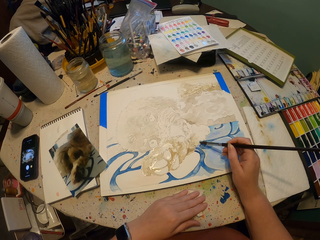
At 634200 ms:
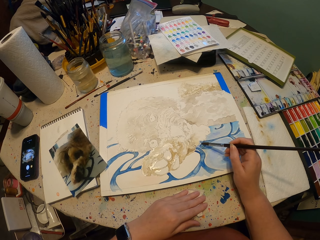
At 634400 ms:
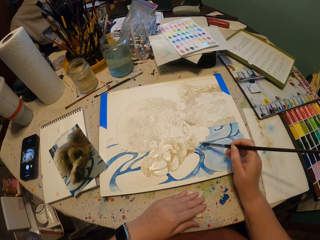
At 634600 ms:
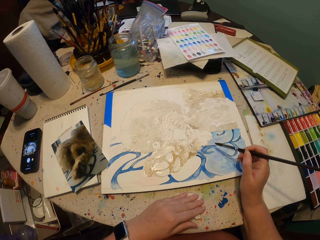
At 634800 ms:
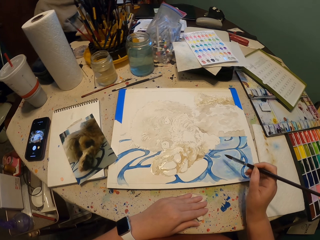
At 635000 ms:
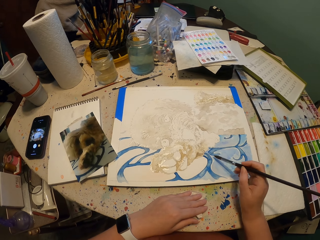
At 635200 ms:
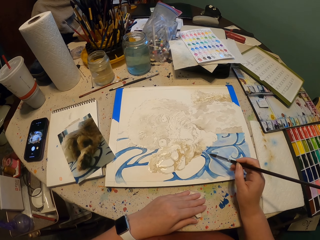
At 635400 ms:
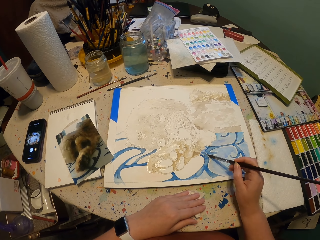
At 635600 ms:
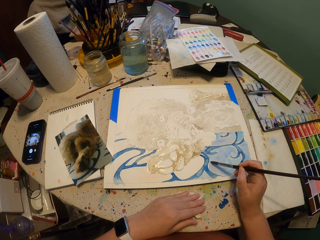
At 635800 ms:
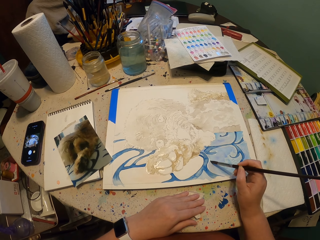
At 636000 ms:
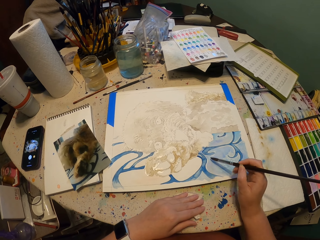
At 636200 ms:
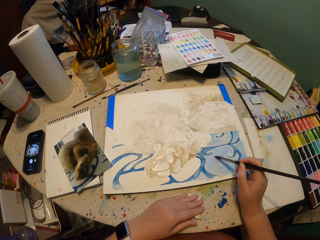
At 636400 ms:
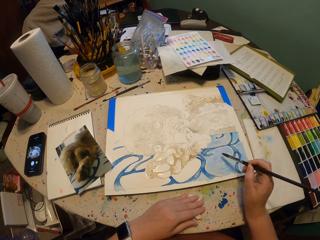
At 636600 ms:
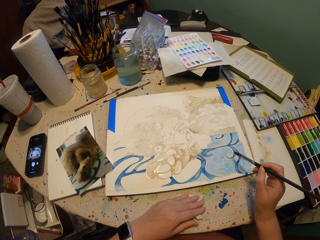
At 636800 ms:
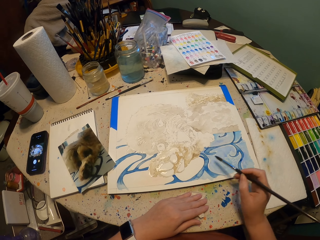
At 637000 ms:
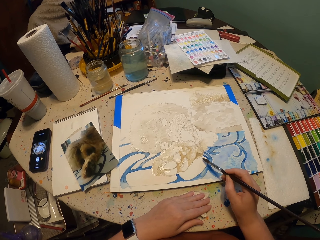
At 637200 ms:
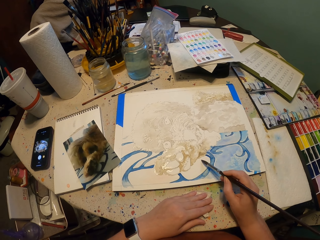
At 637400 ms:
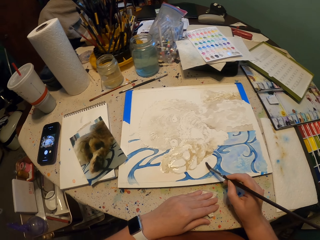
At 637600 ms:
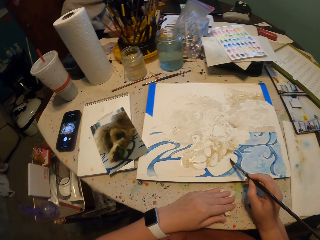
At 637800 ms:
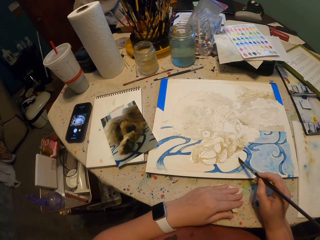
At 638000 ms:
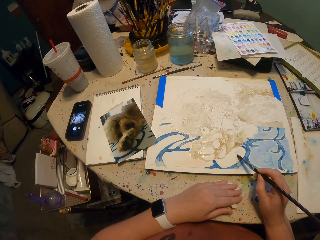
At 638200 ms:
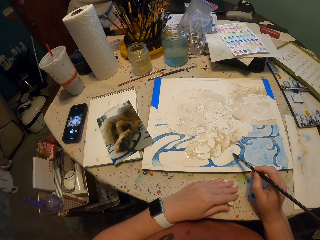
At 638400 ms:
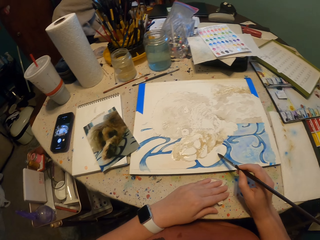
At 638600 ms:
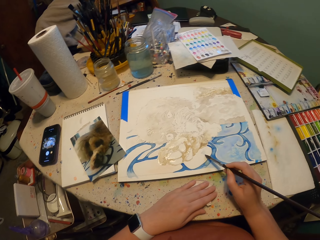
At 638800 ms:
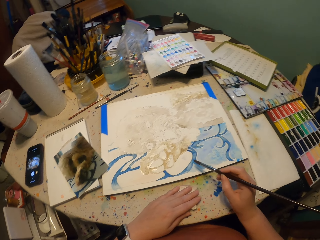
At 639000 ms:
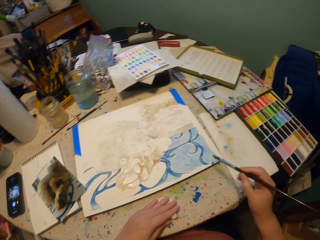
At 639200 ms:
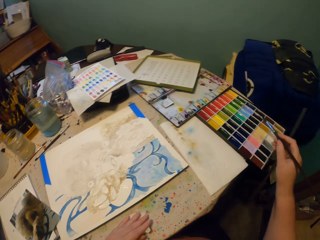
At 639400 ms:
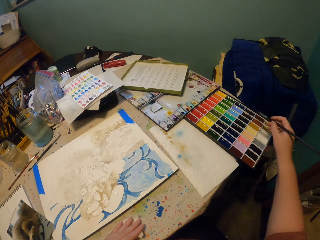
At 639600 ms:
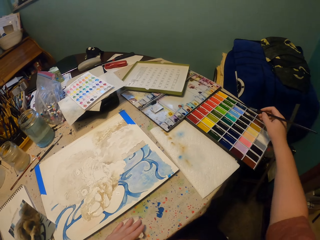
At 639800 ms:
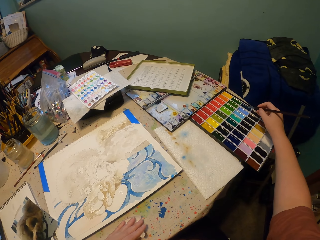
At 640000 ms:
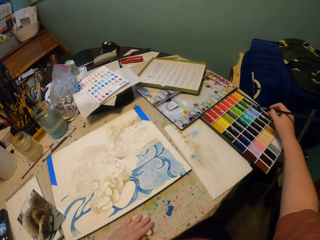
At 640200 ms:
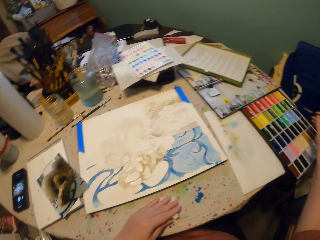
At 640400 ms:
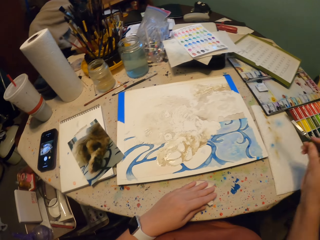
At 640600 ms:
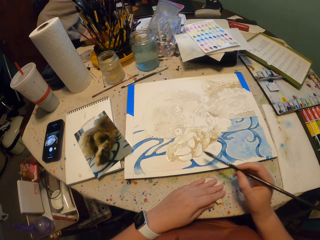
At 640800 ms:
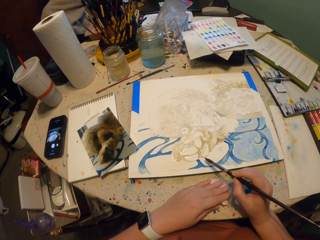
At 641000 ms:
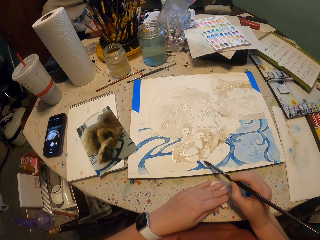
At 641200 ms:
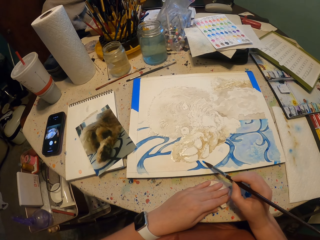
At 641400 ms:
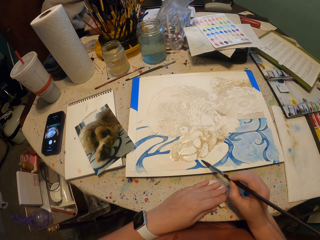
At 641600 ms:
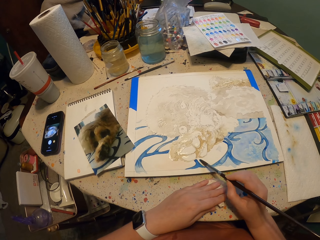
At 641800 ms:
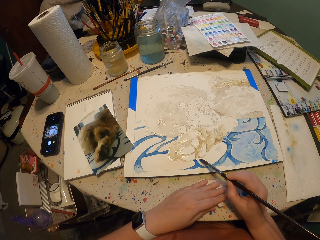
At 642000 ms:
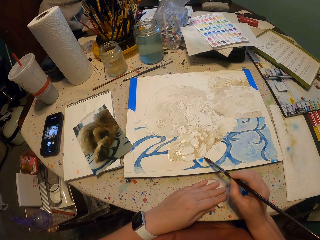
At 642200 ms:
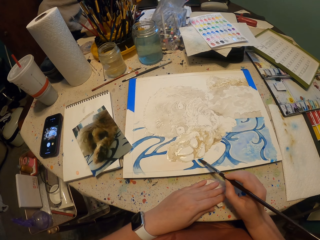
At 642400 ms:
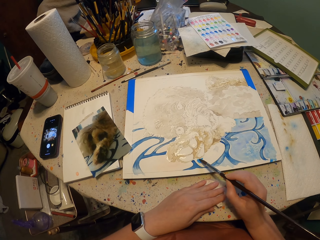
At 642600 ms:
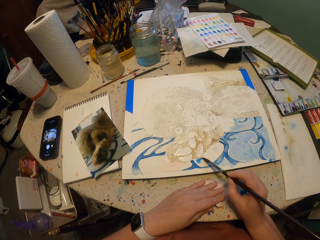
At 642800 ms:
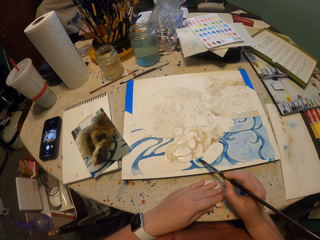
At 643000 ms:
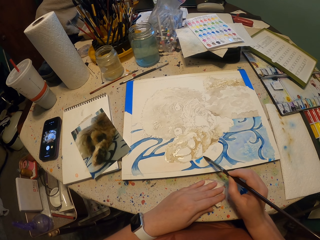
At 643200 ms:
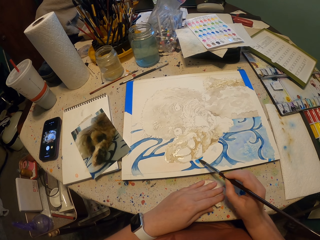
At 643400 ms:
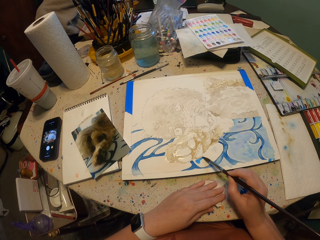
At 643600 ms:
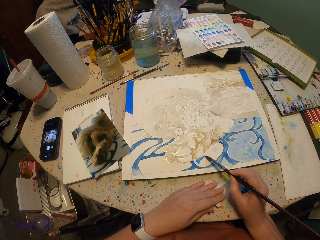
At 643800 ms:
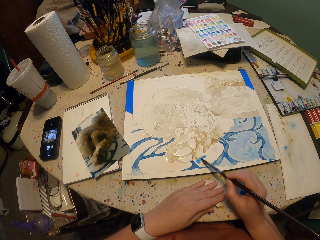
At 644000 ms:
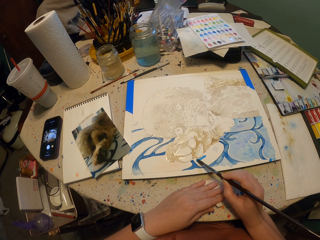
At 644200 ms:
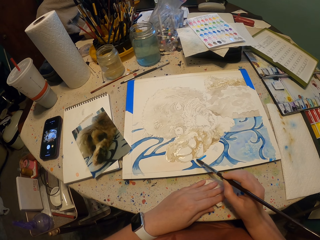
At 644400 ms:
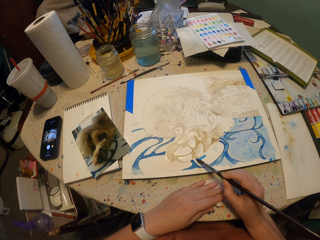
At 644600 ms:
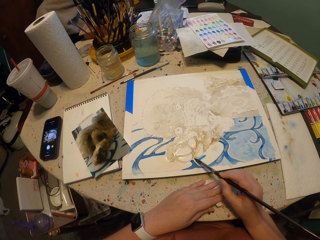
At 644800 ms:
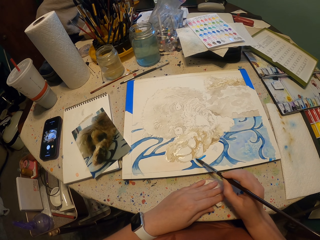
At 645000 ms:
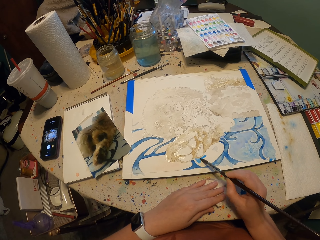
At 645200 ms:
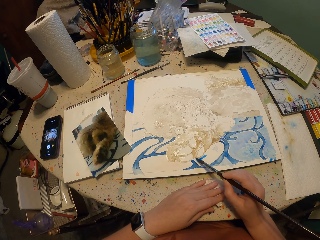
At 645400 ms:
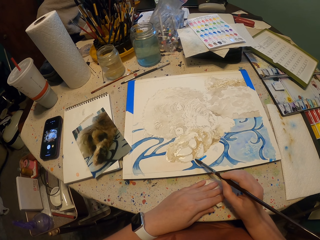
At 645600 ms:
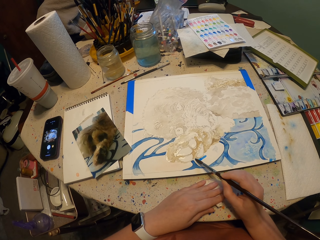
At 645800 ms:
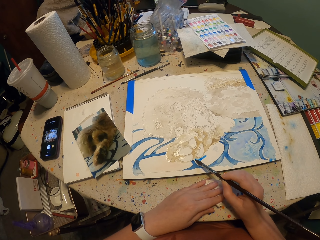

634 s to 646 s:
The camera wearer removes the paint brush from the paper. They dip the paint brush on the paint. They release the paint brush from the paint. They paint on the paper.

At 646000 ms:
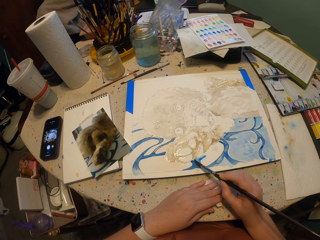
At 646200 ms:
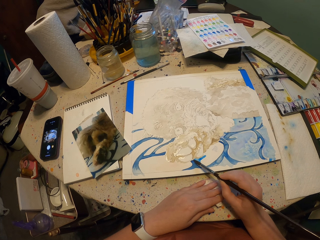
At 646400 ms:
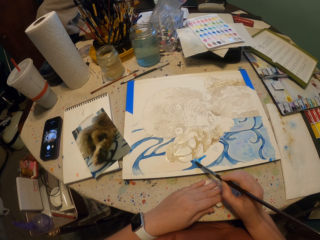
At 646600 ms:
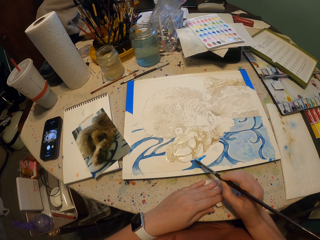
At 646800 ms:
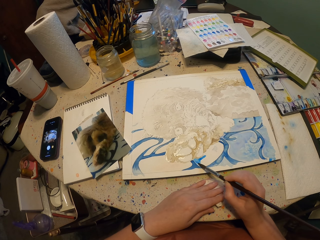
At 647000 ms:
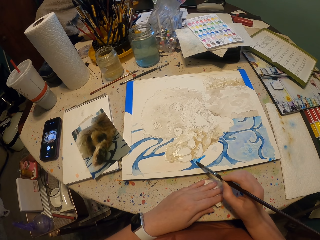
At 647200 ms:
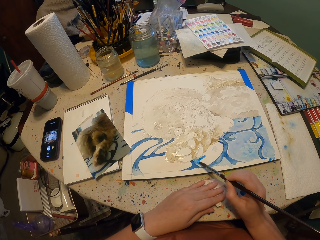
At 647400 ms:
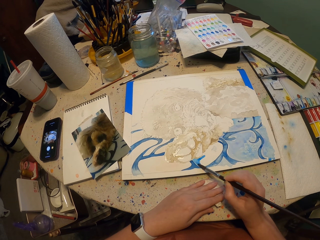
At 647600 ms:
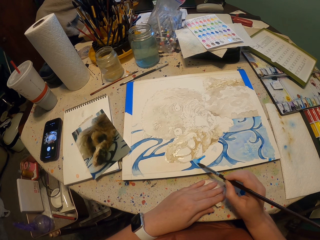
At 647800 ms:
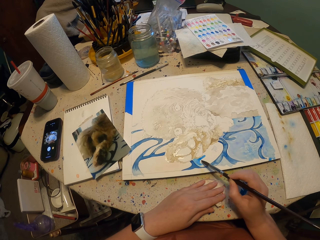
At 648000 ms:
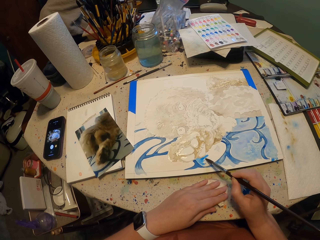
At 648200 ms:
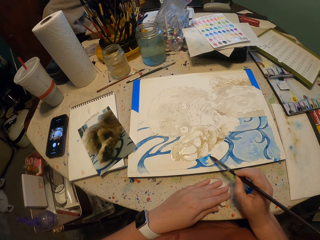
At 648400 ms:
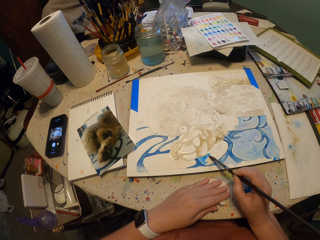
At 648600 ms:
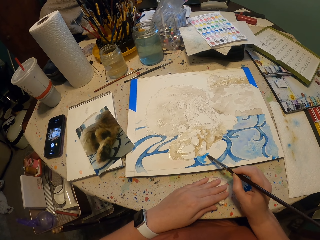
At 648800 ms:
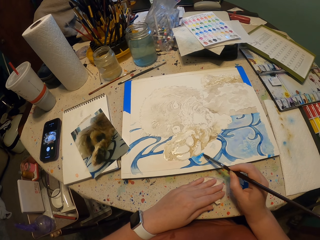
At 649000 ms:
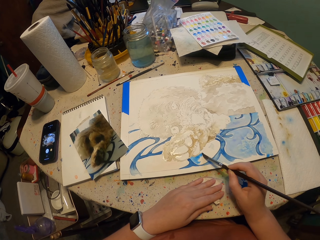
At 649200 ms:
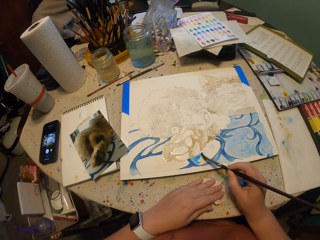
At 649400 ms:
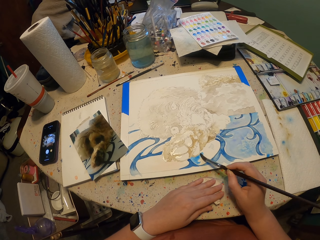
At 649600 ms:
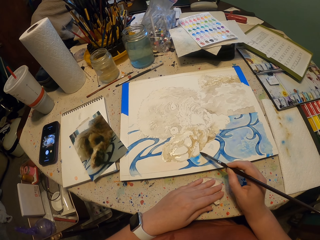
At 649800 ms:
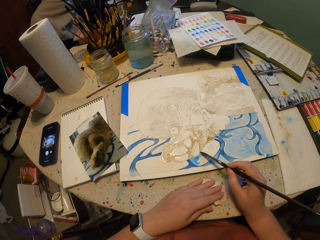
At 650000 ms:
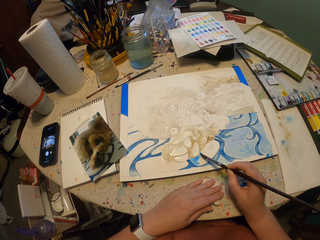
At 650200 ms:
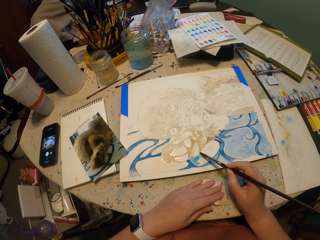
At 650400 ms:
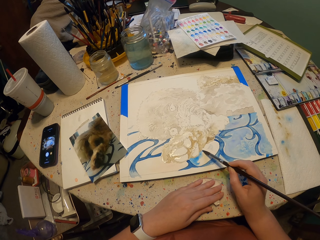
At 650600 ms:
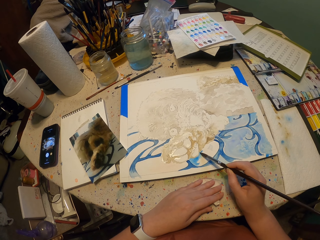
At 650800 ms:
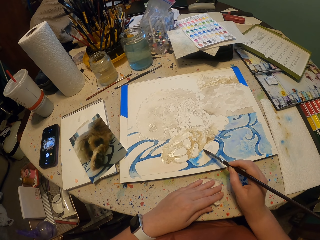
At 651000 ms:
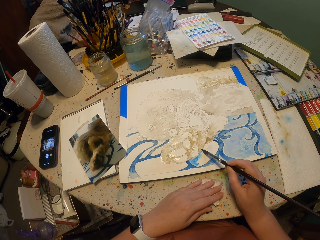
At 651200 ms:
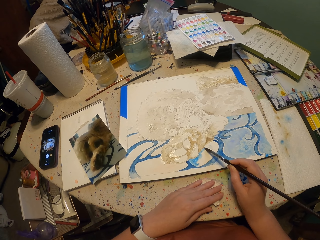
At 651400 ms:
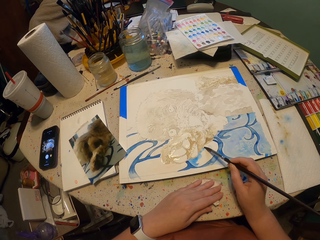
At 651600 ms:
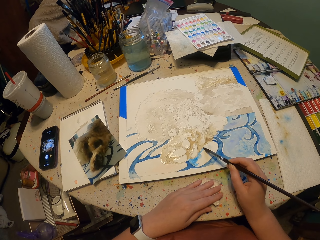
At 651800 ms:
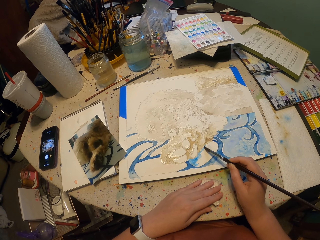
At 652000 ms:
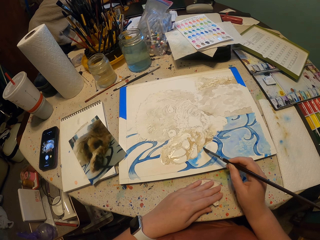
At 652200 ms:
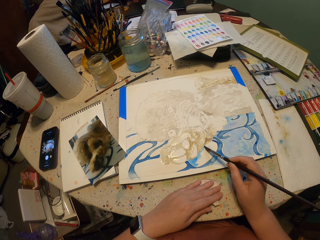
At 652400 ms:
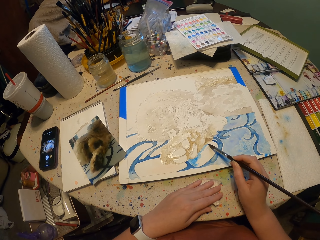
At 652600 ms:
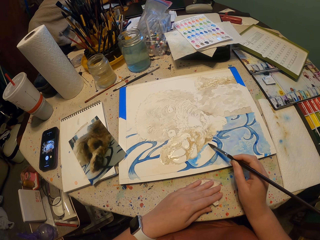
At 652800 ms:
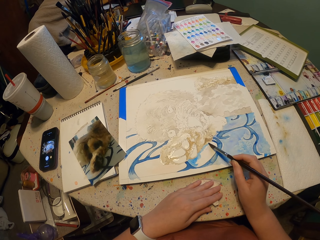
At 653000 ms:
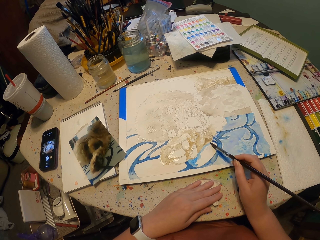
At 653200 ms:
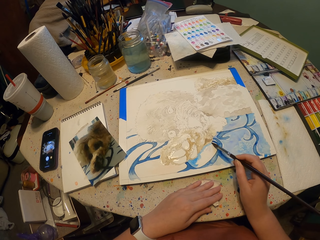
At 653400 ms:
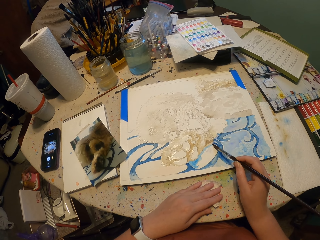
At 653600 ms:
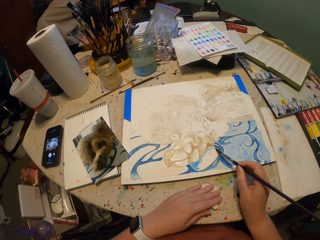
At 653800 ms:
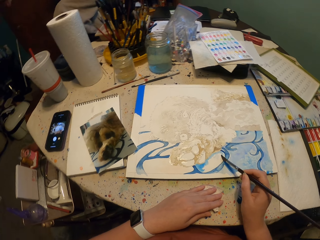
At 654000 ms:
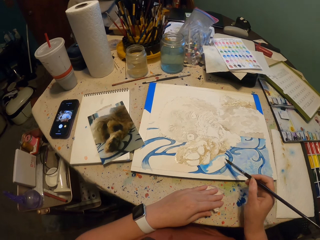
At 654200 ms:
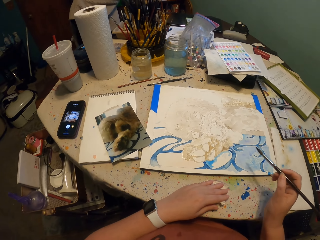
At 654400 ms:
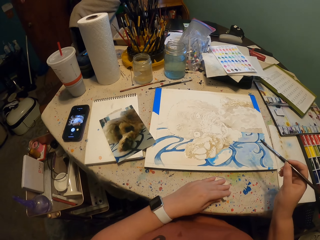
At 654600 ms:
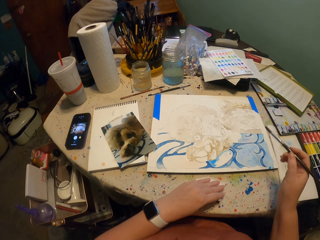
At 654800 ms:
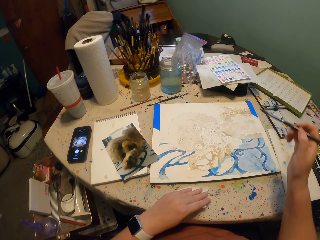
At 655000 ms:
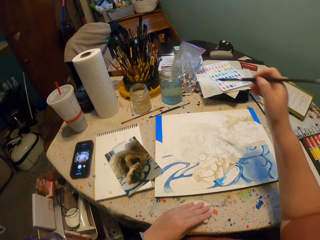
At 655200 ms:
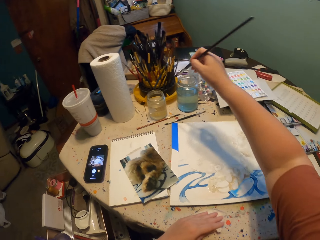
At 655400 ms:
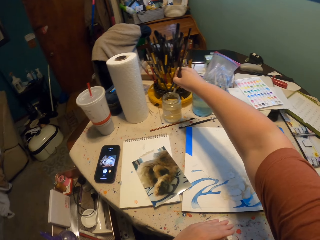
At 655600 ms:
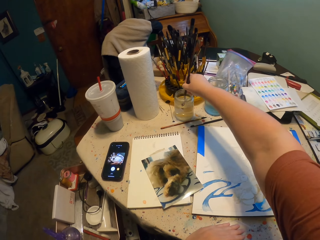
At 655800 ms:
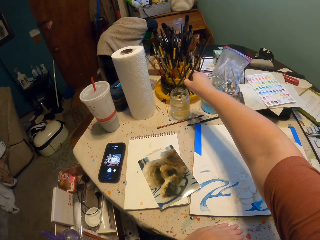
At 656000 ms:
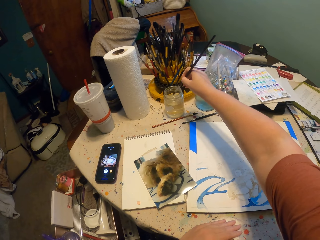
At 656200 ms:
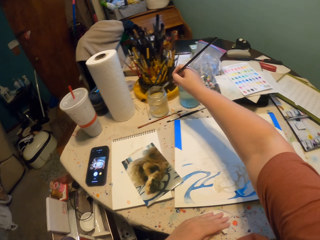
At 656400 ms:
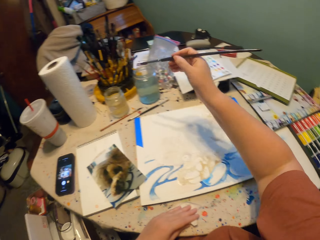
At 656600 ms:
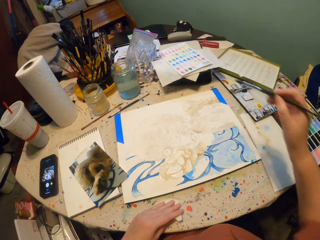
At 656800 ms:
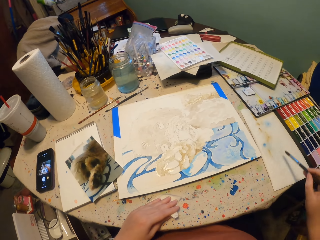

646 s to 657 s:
The camera wearer removes the brush from the paper. They dip the paint brush in water. They remove the paintbrush from the water.
